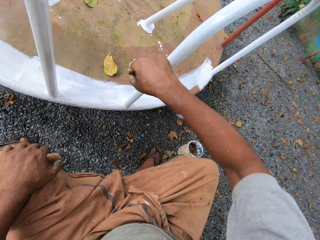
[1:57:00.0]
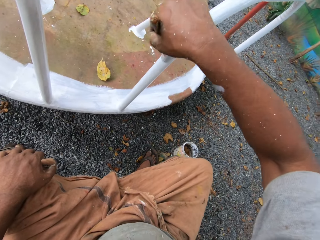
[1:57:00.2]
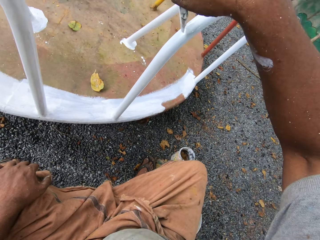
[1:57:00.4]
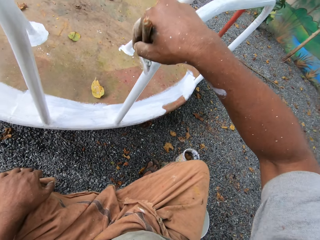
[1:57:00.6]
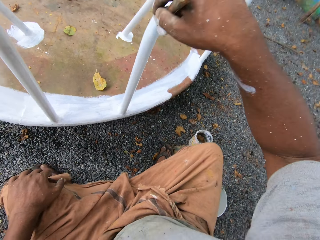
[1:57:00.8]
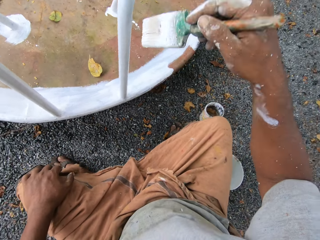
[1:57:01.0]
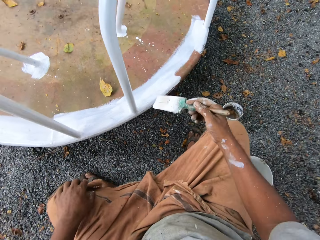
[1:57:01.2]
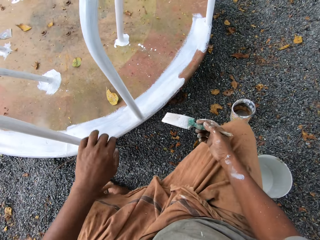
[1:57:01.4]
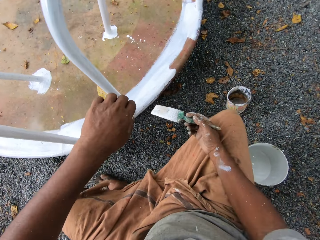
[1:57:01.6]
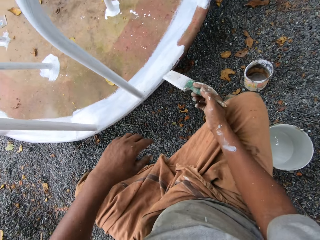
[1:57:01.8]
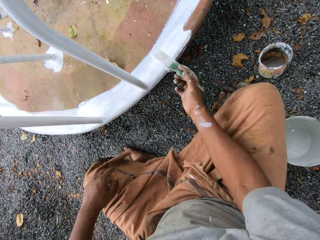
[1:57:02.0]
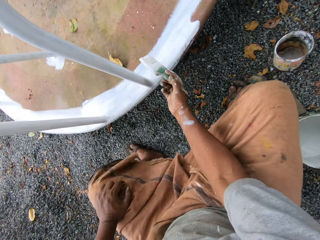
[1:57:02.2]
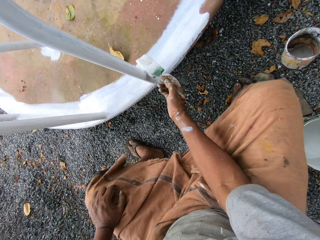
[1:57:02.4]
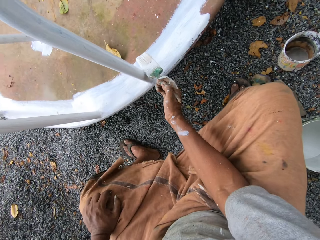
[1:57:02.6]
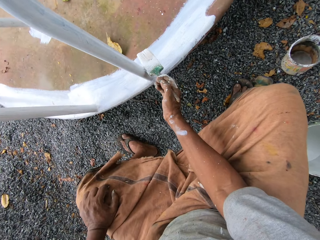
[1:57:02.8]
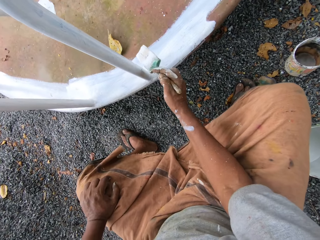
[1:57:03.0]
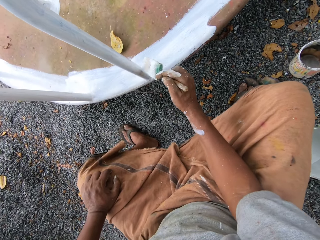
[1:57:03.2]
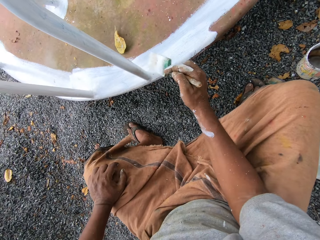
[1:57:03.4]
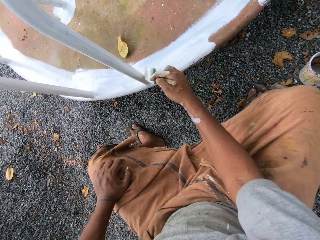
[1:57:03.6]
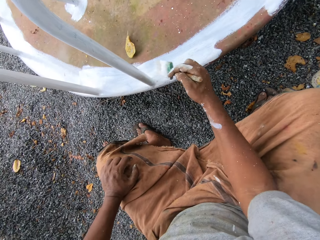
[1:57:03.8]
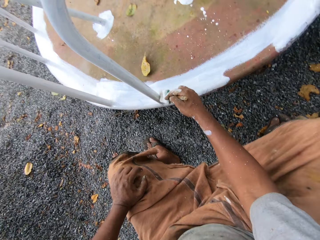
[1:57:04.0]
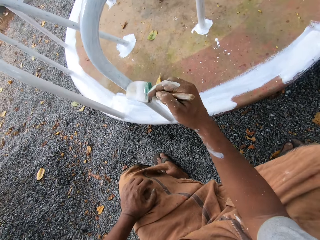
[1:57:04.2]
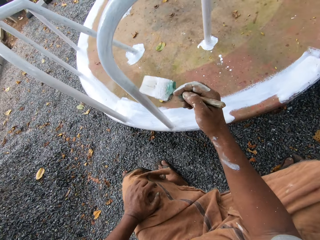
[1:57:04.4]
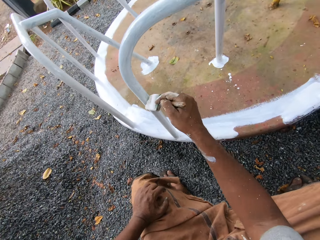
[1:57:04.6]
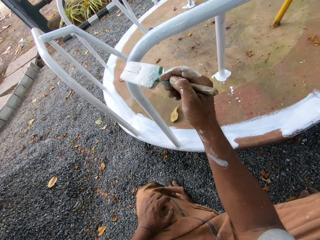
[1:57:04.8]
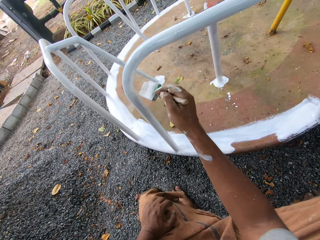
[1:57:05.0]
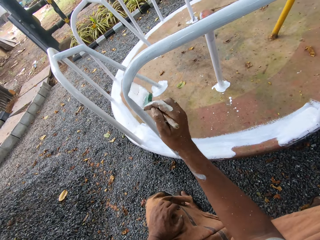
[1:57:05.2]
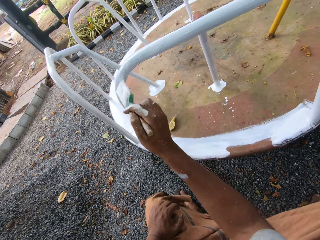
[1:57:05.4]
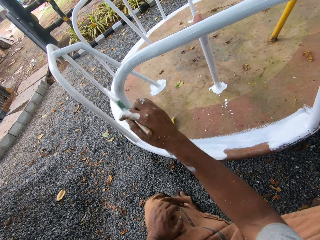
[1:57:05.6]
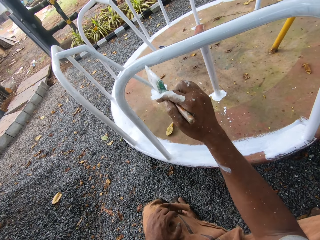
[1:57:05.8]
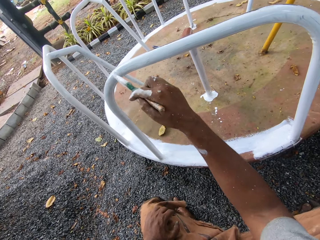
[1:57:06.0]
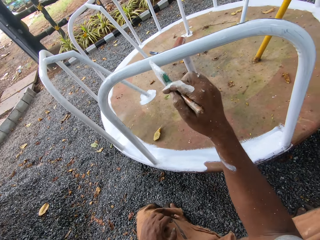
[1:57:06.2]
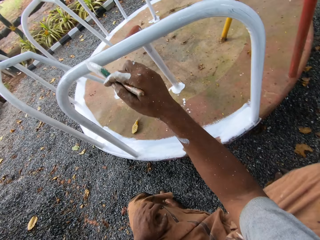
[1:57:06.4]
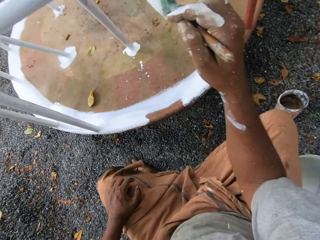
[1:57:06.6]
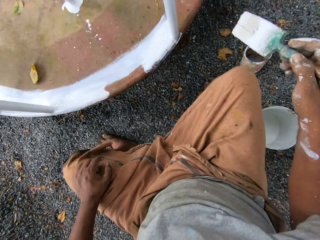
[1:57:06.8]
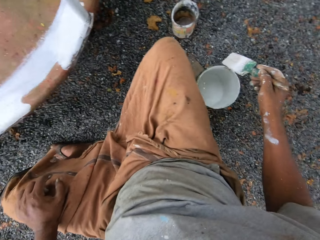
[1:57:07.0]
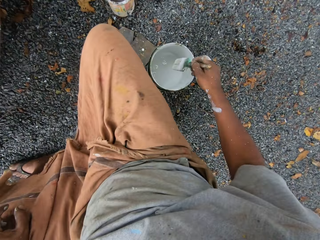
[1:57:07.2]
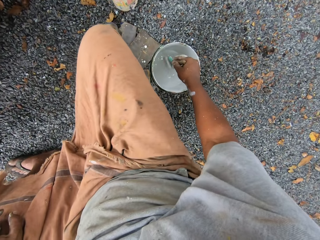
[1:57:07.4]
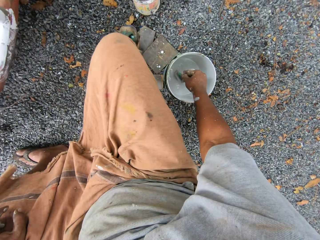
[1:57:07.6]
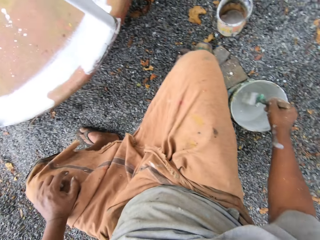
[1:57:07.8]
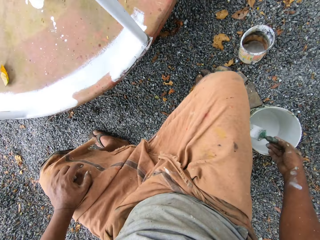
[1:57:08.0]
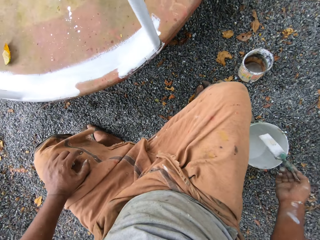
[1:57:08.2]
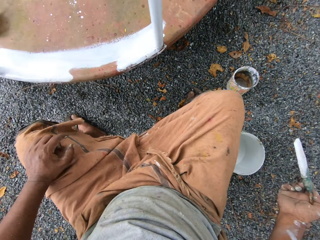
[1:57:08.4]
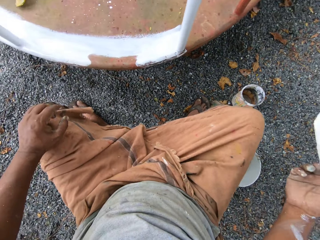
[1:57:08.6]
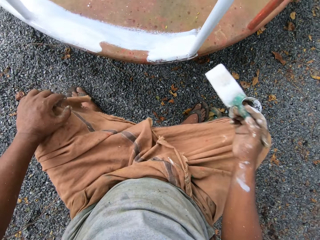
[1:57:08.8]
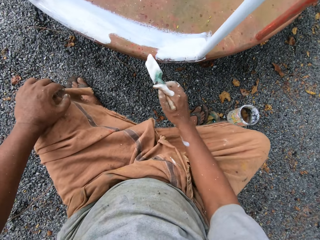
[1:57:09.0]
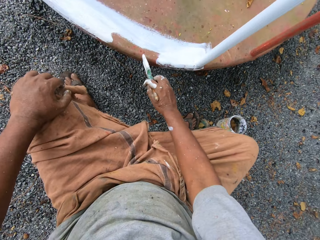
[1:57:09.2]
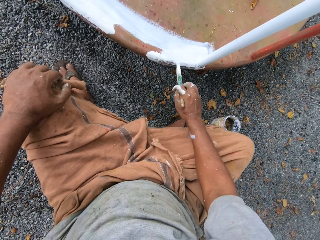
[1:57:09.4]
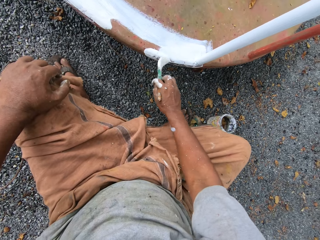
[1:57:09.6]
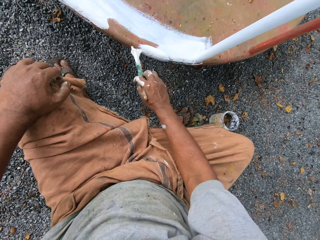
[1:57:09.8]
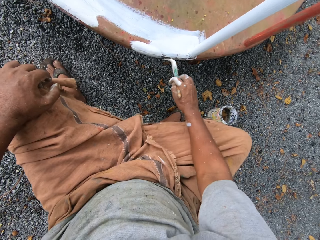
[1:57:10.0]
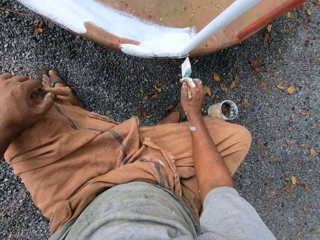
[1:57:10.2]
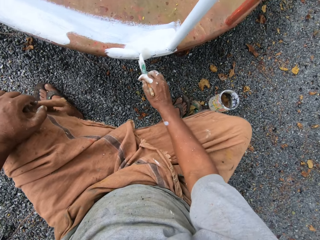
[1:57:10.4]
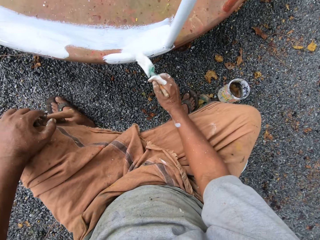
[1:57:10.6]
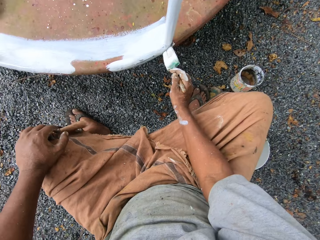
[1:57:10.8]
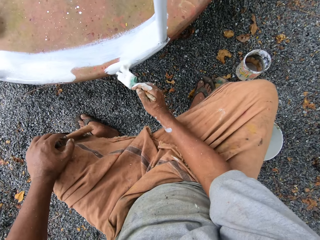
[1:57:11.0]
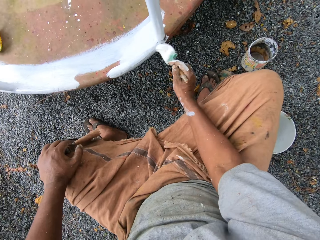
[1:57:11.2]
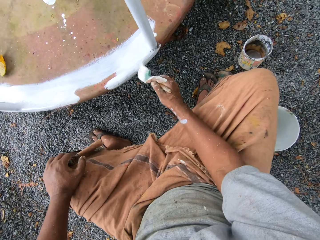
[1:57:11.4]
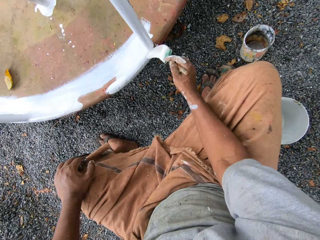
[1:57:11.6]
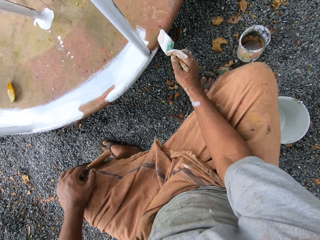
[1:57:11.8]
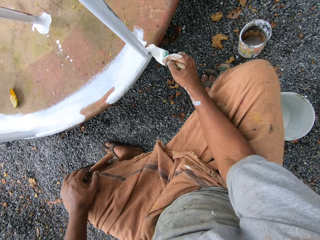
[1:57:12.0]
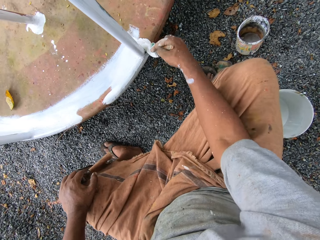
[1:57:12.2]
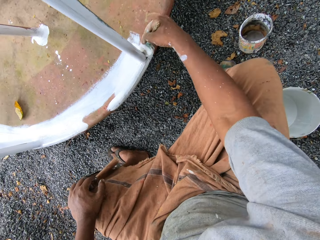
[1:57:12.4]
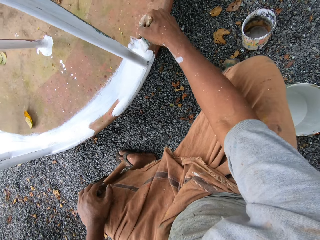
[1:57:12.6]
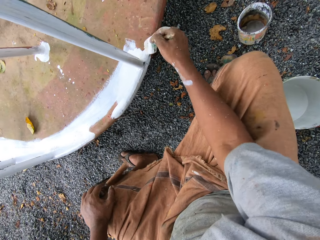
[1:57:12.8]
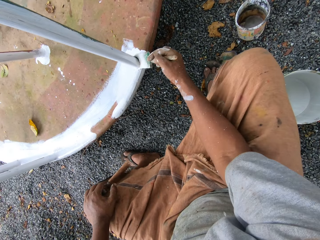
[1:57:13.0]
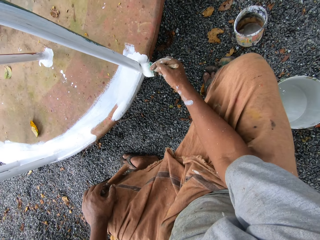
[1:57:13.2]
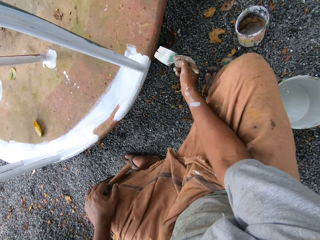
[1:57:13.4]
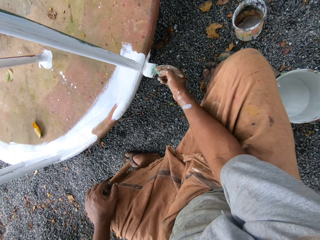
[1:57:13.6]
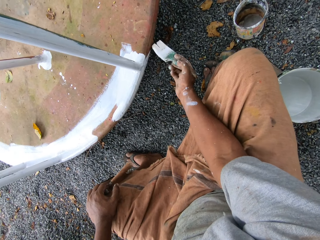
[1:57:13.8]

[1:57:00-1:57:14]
The camera wearer dips the paintbrush into the paint can on the ground. They paint the roundabout with the paintbrush.

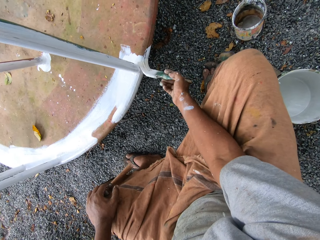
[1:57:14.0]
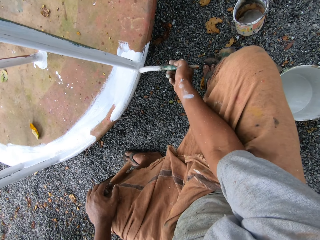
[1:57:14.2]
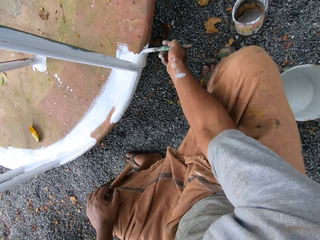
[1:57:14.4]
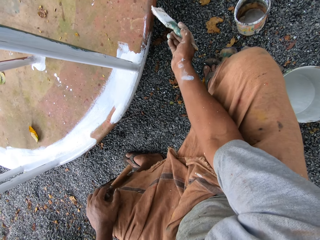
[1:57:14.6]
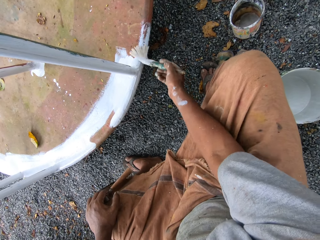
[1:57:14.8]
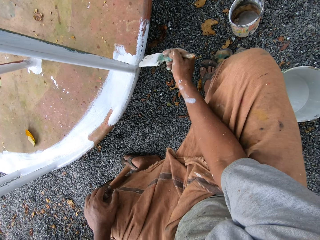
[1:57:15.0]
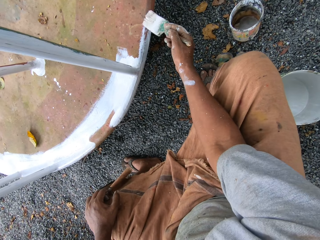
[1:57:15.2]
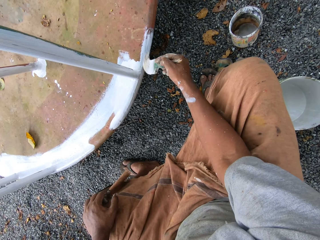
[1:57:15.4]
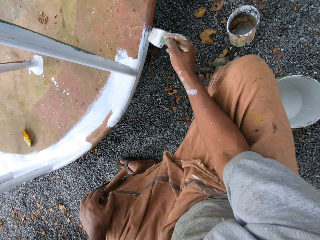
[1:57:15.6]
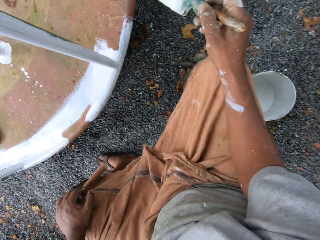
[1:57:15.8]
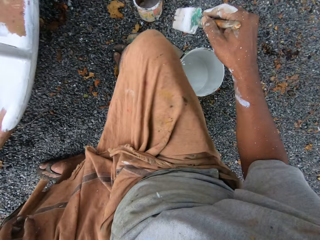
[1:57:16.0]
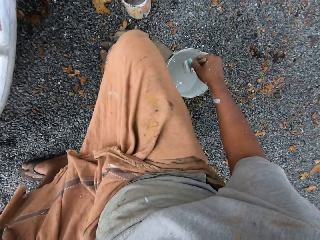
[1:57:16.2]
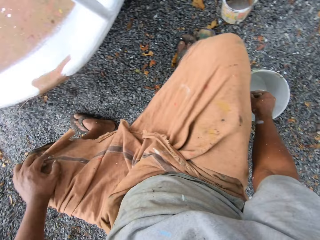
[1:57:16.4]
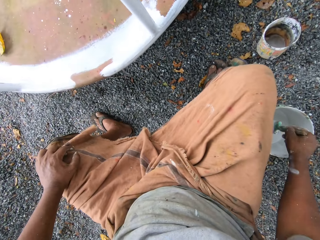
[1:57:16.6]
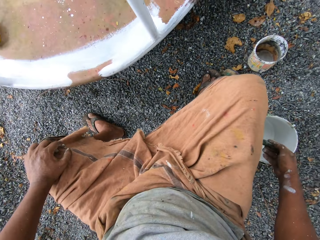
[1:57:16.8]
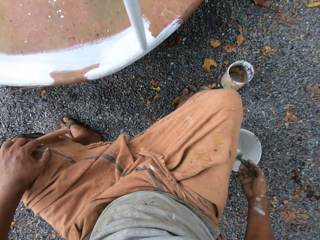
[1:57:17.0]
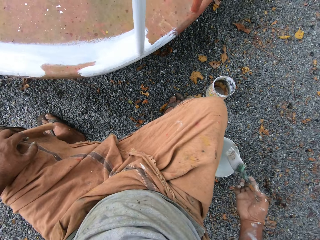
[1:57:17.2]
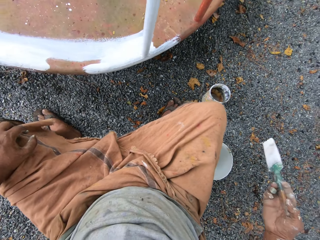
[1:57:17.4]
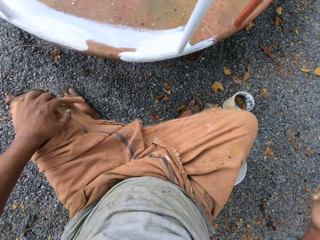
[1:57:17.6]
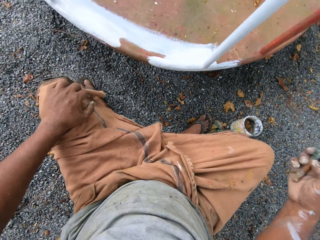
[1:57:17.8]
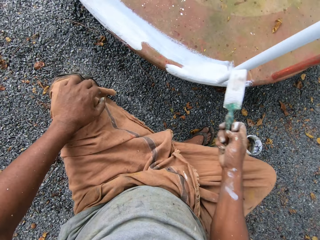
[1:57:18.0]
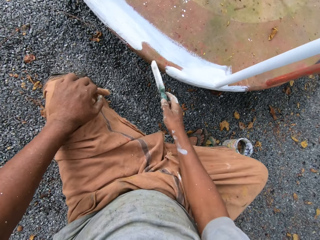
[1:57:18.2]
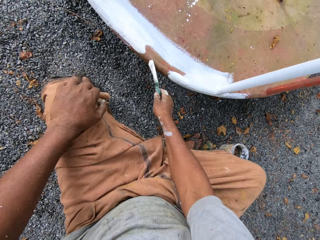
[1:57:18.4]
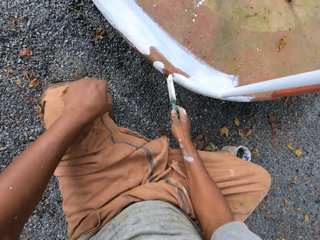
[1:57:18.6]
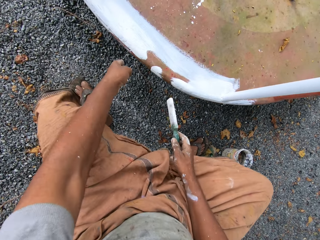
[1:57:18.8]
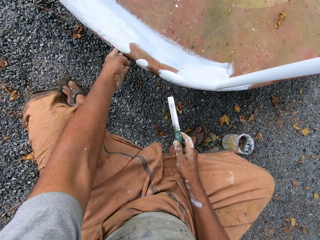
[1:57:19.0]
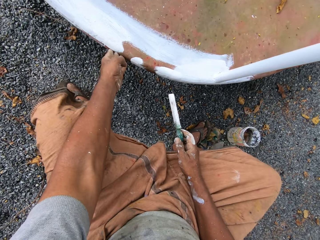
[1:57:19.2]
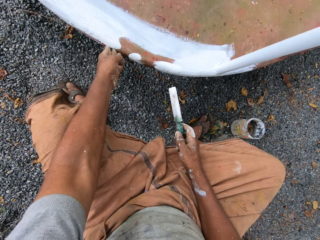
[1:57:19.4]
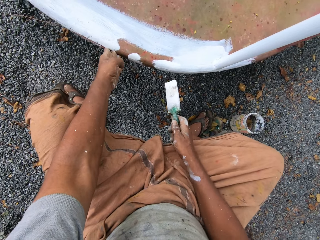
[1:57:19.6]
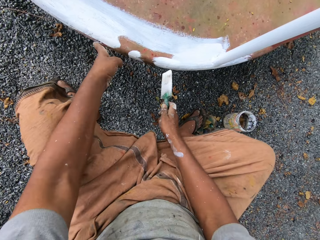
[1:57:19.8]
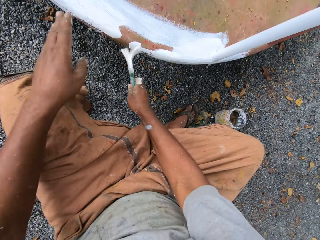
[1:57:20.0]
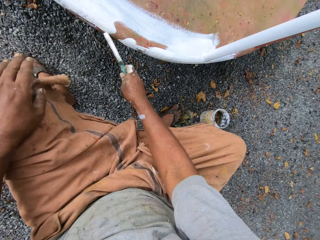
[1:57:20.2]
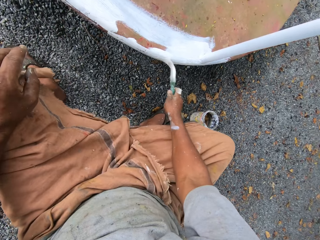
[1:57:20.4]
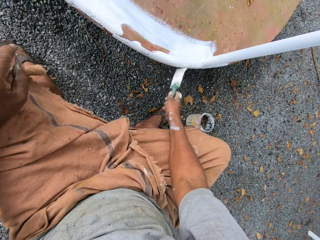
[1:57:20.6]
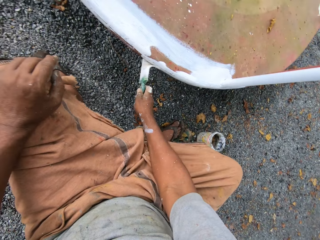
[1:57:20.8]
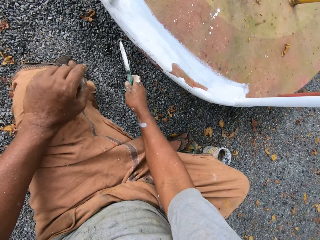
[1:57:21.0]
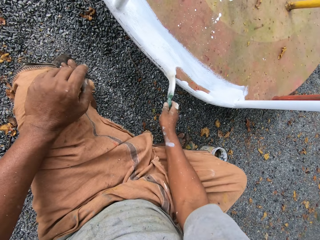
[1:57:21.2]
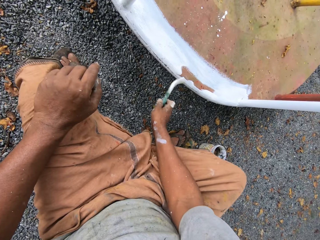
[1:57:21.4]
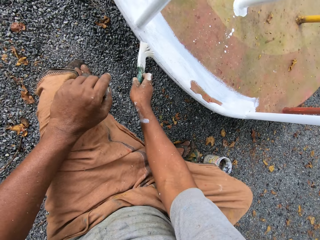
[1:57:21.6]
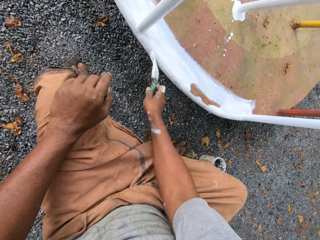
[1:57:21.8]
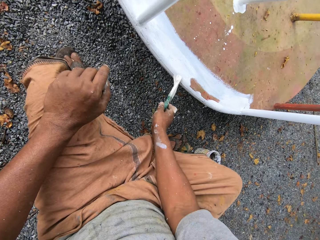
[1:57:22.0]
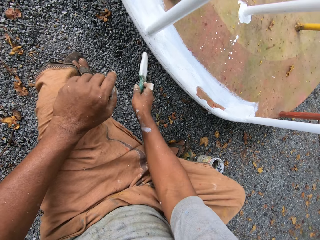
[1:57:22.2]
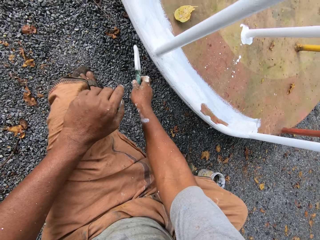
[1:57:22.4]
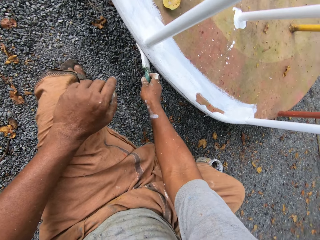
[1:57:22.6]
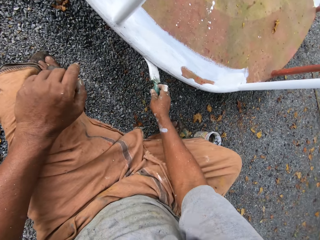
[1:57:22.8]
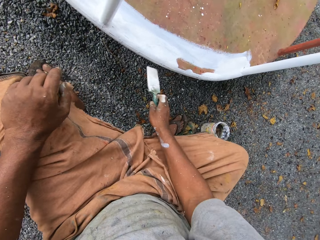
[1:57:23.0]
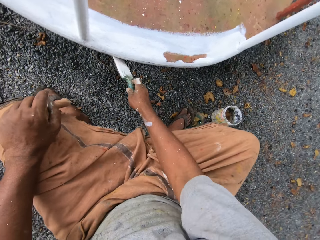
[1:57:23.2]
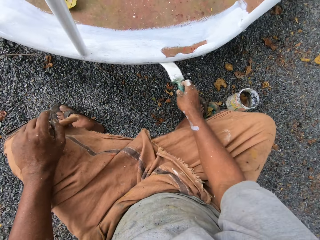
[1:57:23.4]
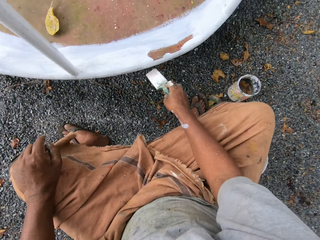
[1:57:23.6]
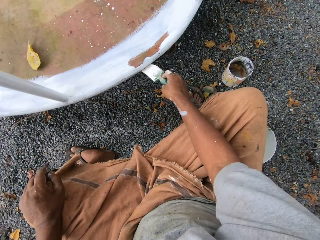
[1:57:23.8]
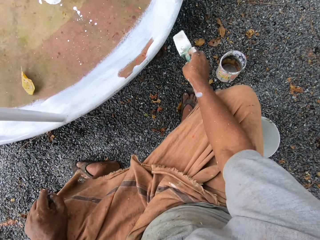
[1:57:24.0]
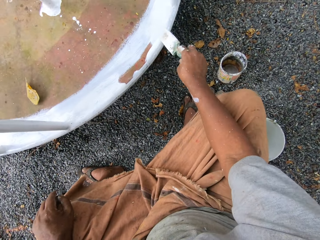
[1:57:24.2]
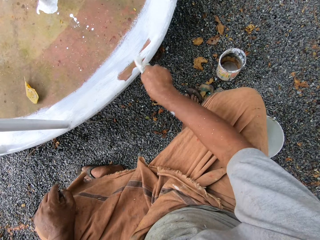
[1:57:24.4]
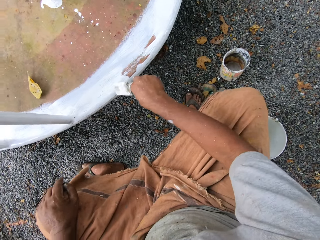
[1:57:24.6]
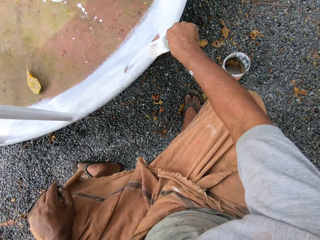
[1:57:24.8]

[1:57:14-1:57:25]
The camera wearer dips the paintbrush into the paint can on the ground. He paints the roundabout or swing with the paintbrush. He moves the roundabout with his left hand. He paints the swing.
